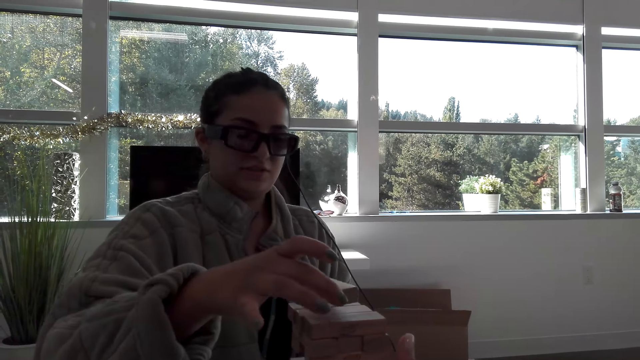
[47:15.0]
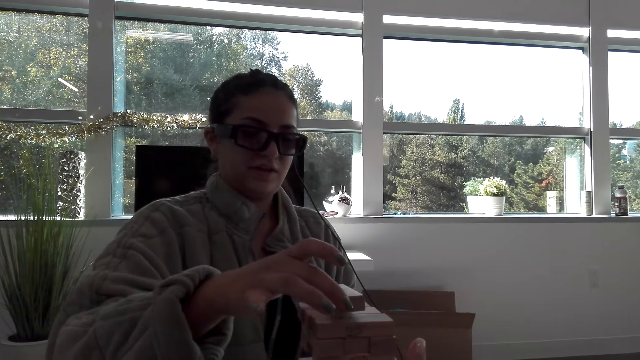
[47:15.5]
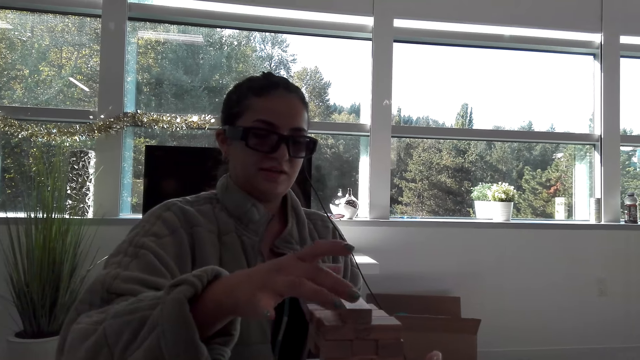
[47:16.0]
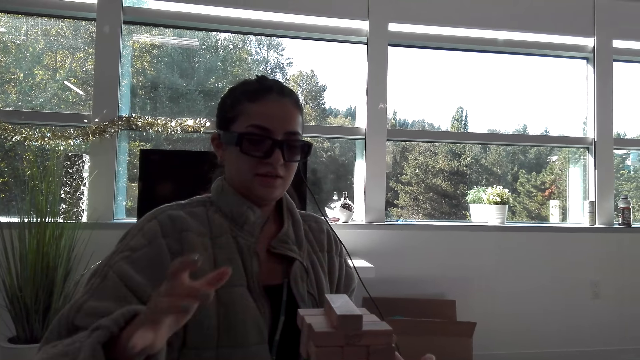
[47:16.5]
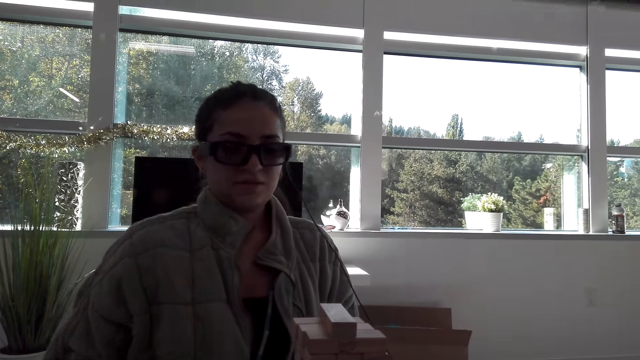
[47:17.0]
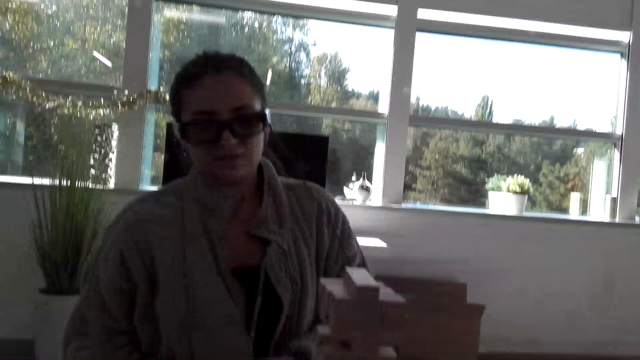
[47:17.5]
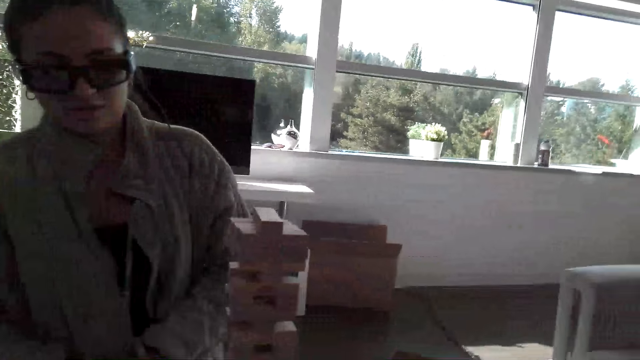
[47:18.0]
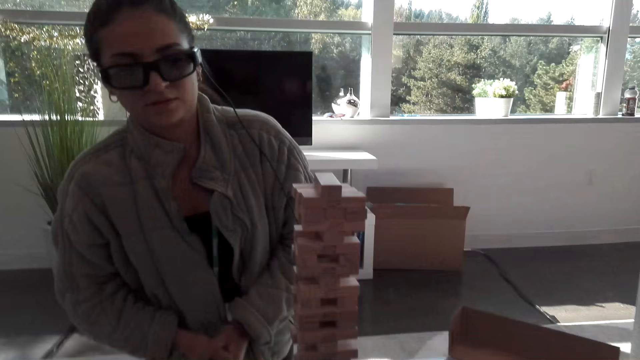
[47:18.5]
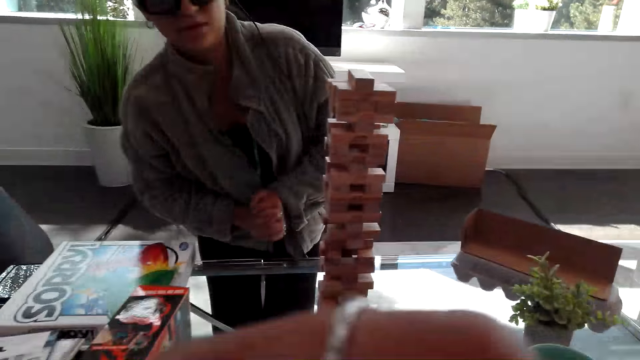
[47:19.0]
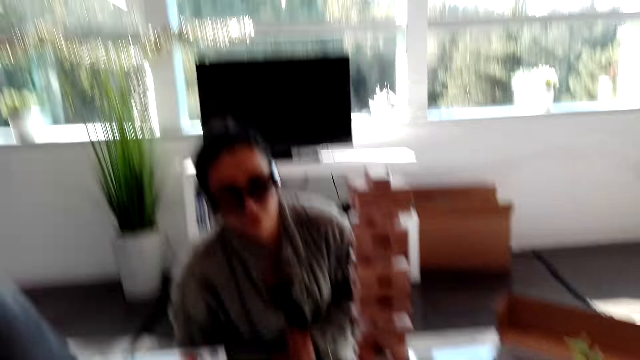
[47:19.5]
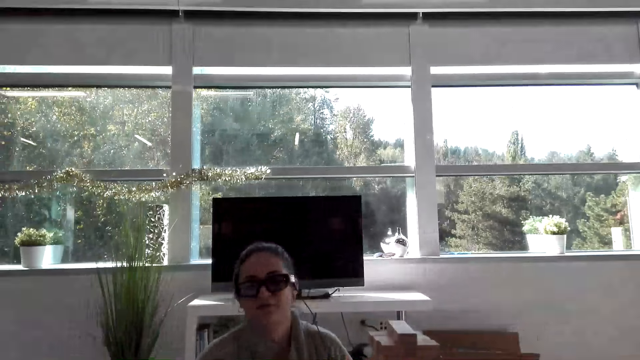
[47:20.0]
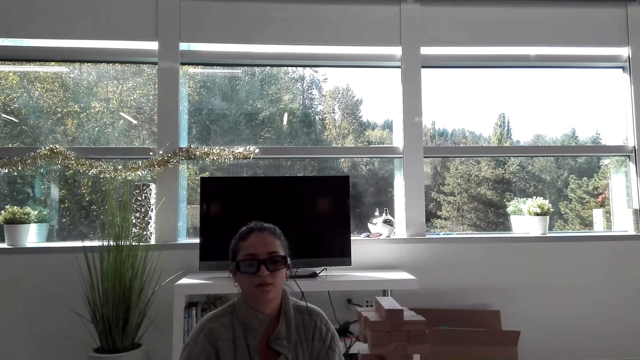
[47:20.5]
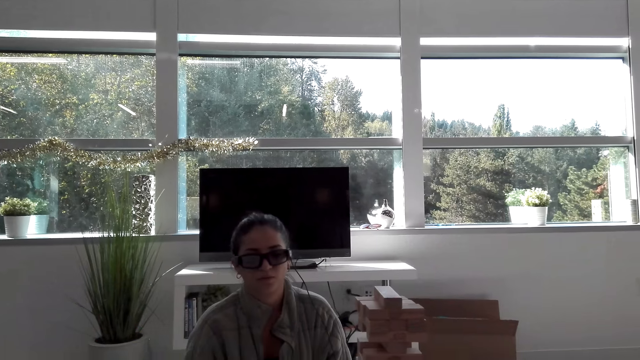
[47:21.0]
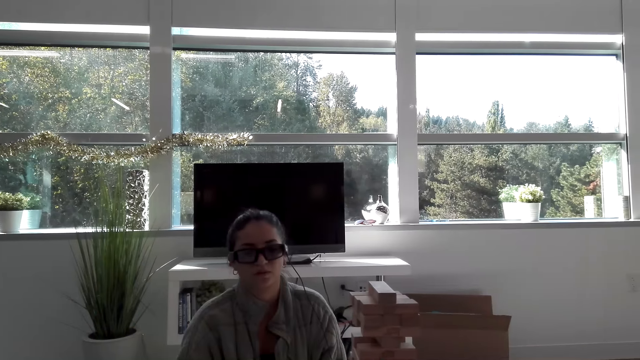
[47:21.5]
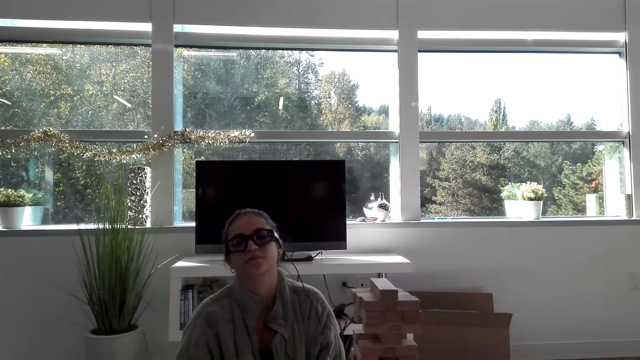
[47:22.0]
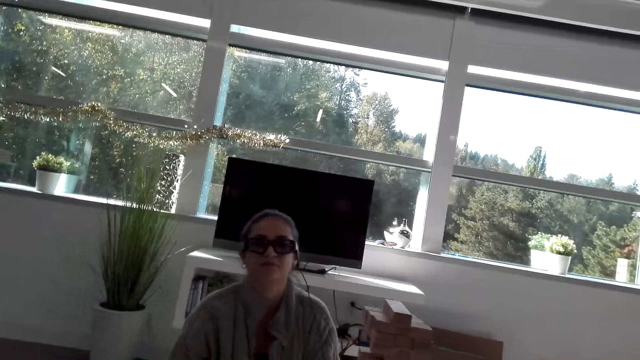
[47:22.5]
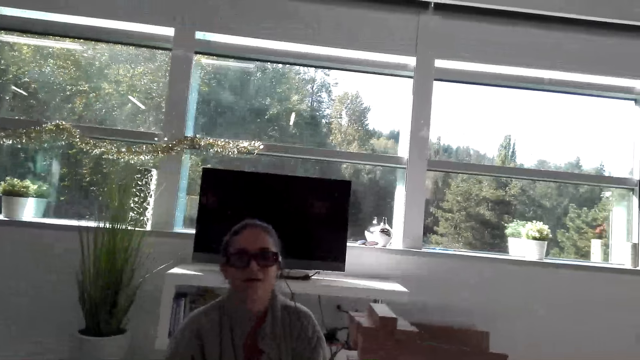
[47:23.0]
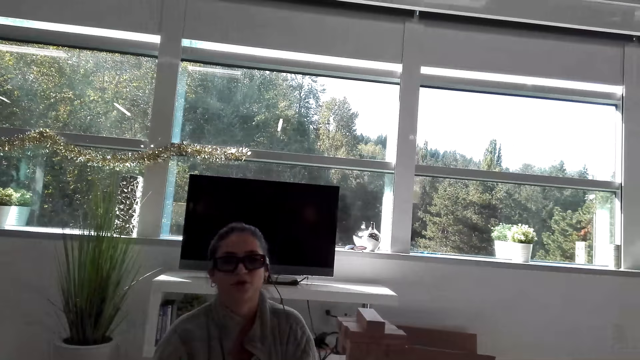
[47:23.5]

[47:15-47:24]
A woman puts a wooden block on other blocks. The camera wearer stares at the woman.

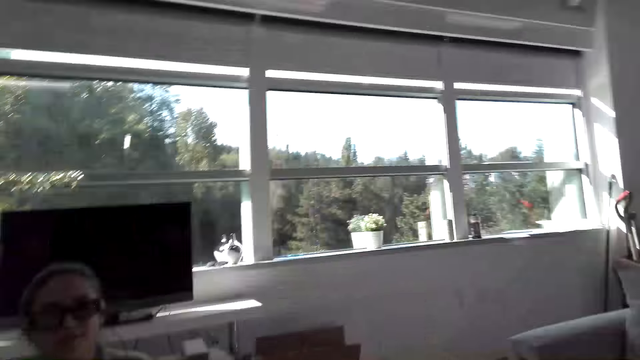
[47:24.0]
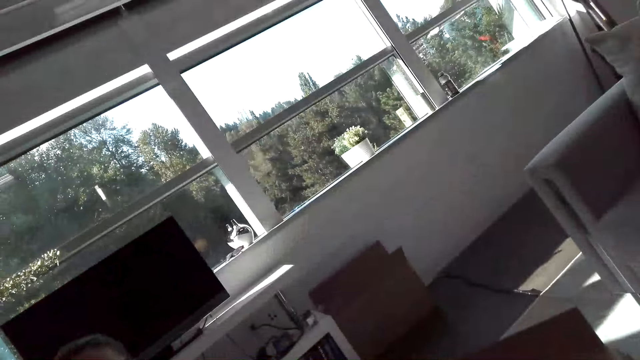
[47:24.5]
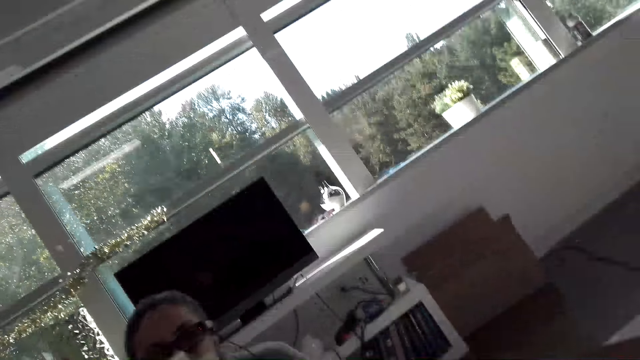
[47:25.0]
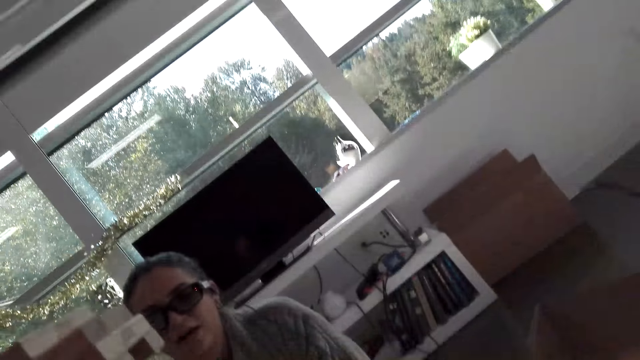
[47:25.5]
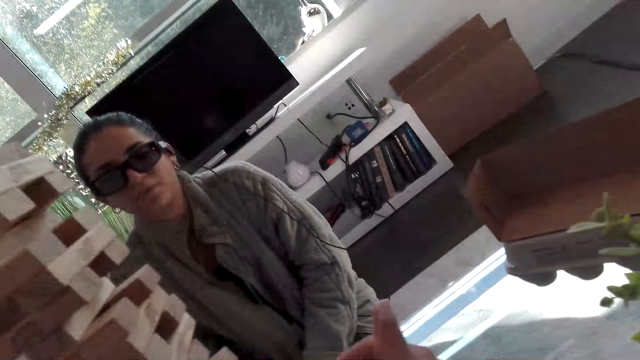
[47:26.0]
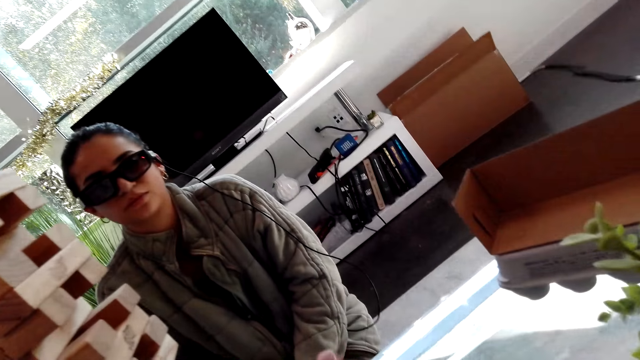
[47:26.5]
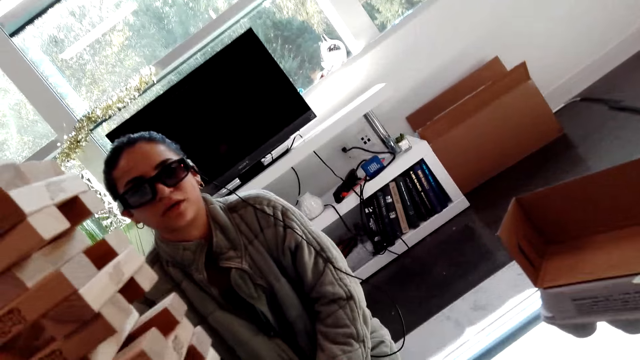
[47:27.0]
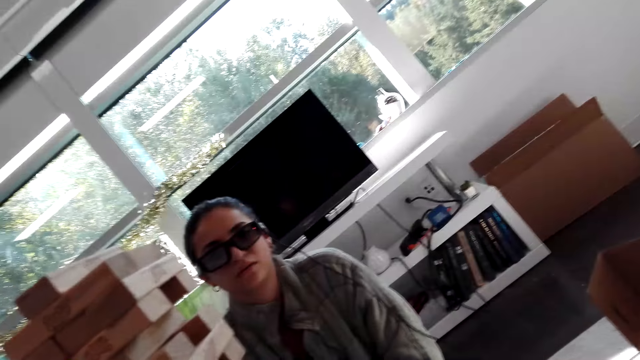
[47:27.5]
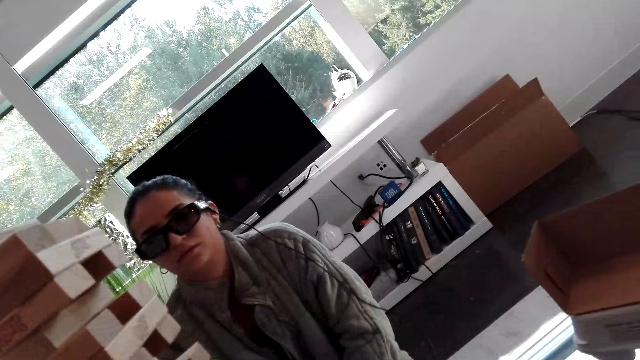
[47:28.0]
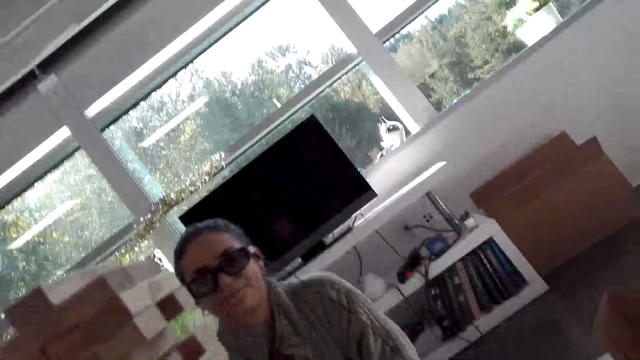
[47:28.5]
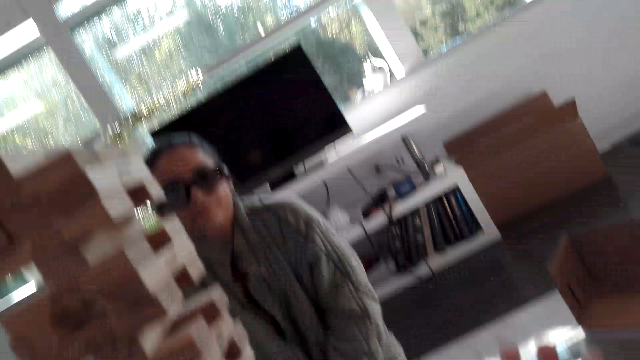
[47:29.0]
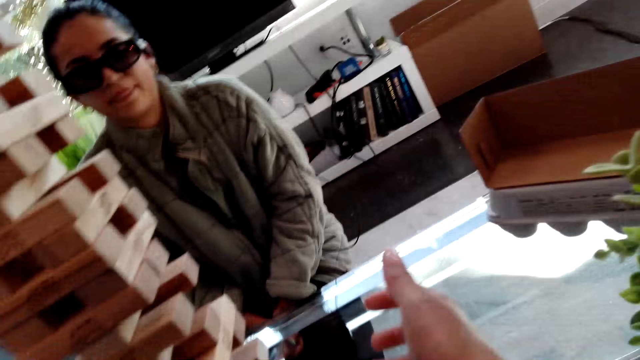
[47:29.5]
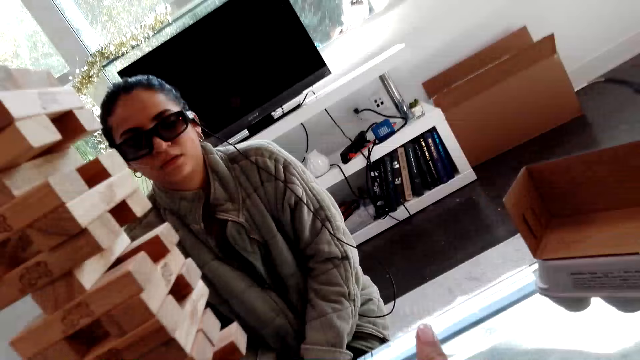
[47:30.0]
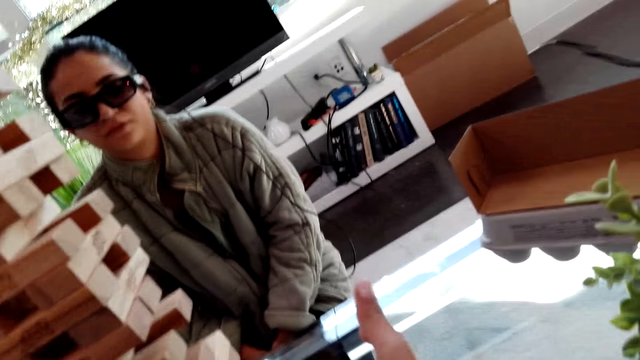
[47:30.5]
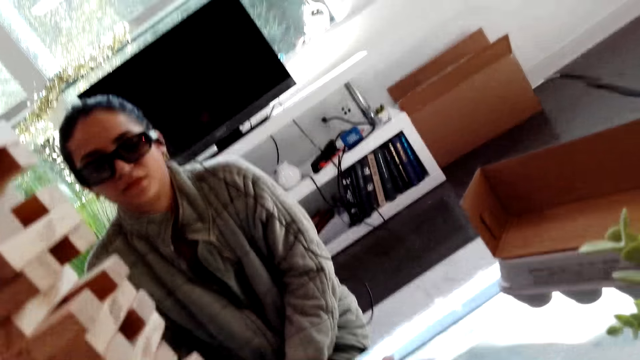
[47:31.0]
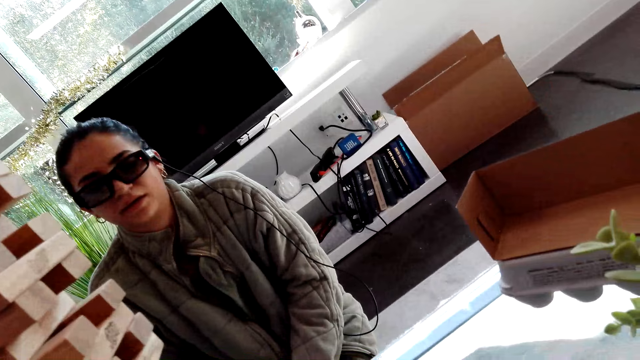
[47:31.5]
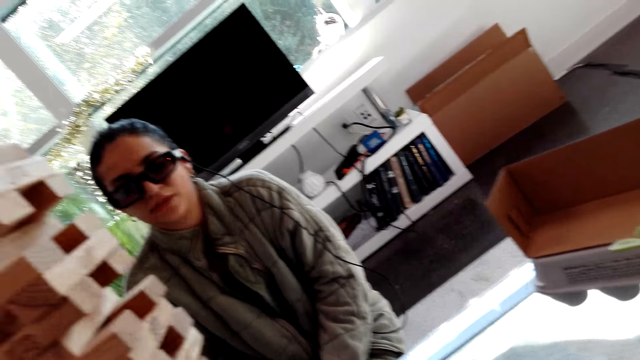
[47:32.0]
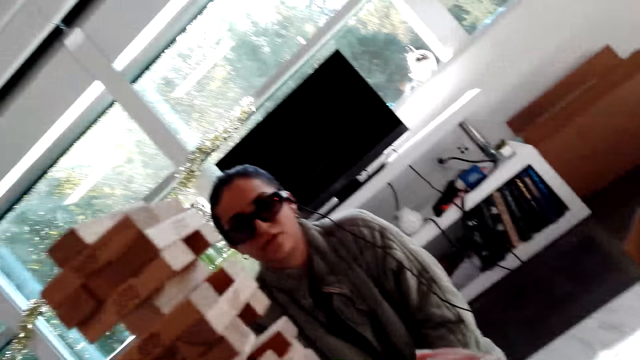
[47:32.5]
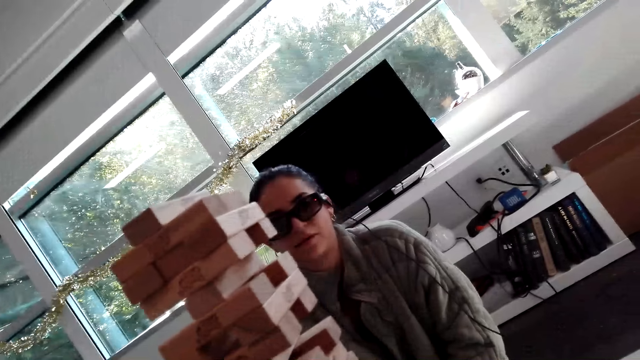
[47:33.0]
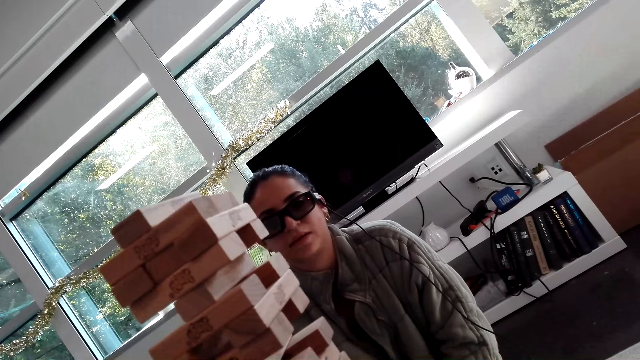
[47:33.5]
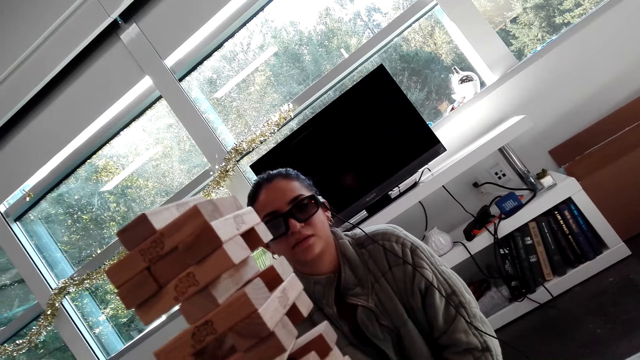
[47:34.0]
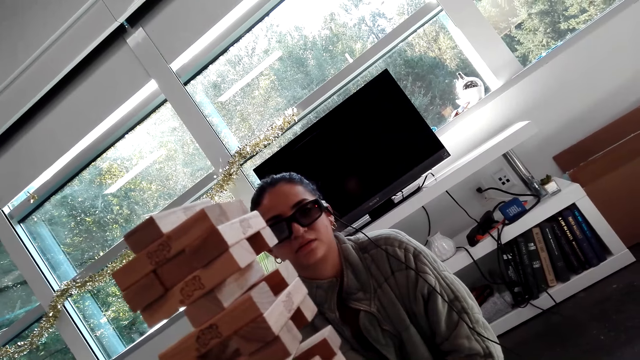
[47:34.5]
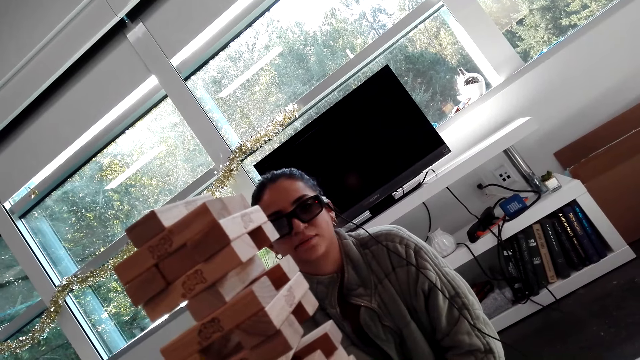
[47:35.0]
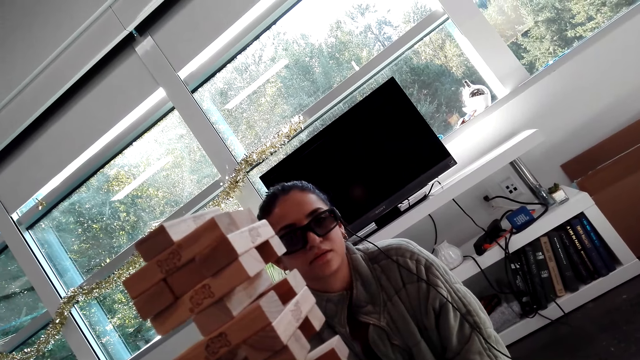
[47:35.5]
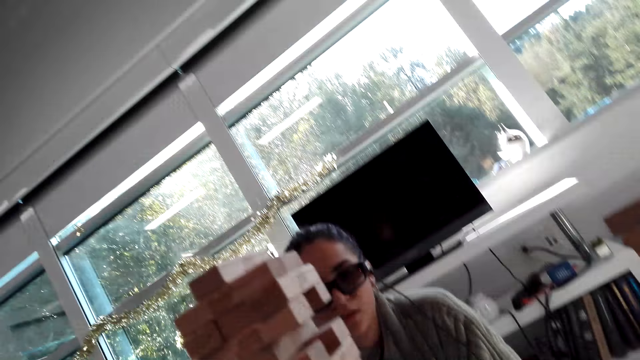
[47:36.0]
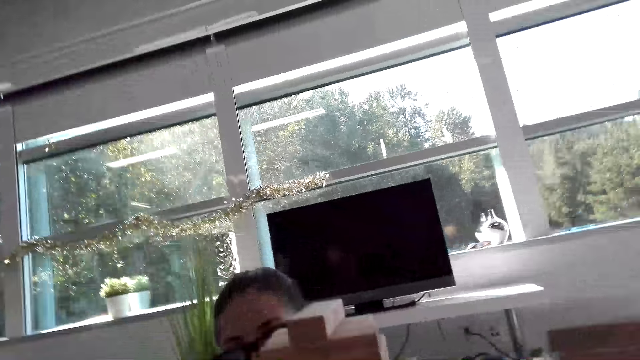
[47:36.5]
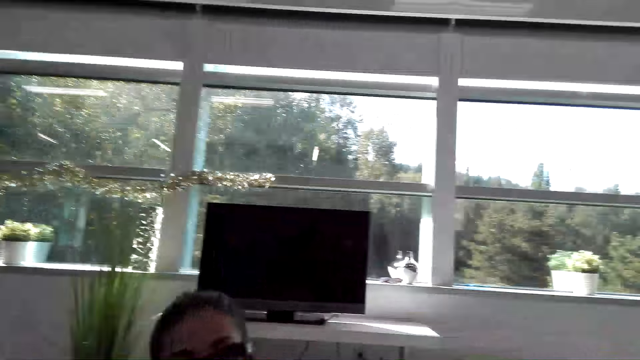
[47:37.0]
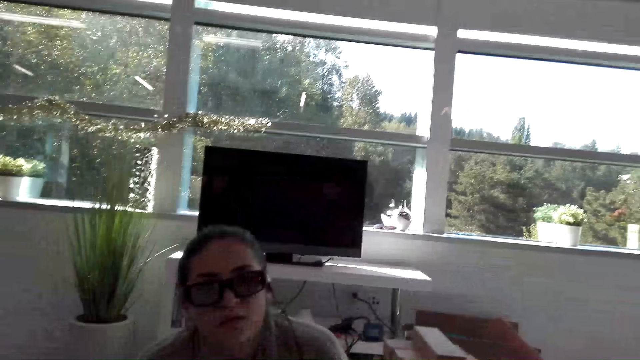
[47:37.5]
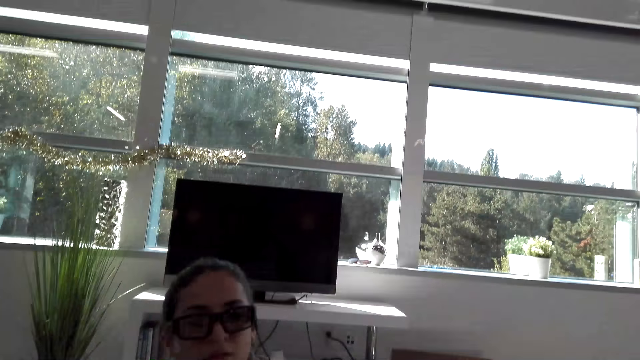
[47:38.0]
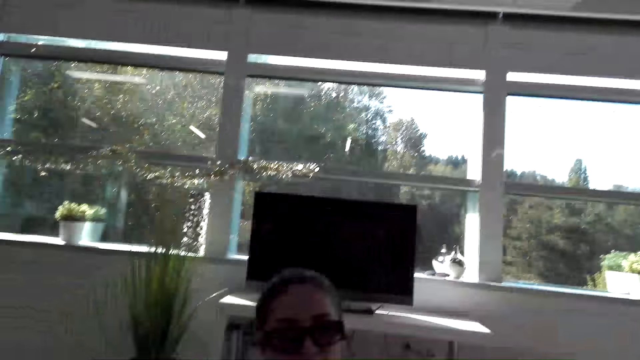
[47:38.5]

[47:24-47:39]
The camera wearer looks at the cardboard box on the floor. They move a hand.
